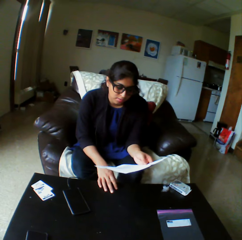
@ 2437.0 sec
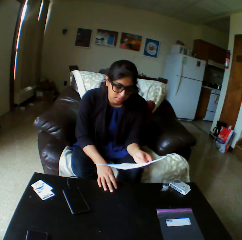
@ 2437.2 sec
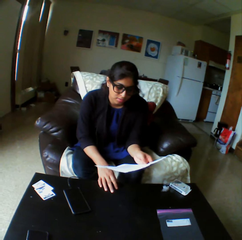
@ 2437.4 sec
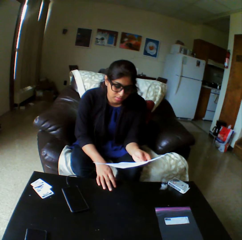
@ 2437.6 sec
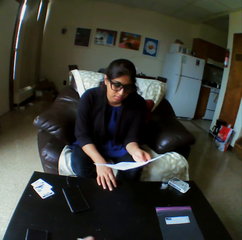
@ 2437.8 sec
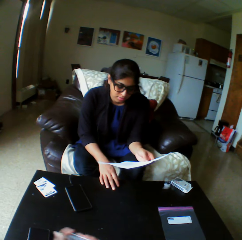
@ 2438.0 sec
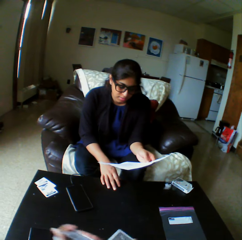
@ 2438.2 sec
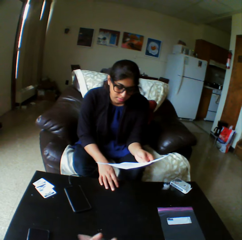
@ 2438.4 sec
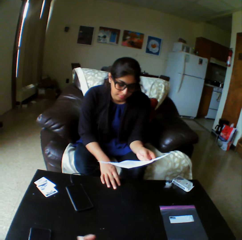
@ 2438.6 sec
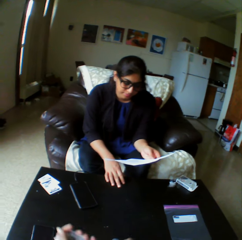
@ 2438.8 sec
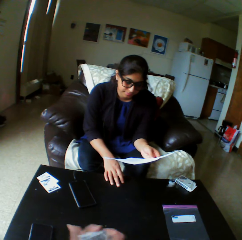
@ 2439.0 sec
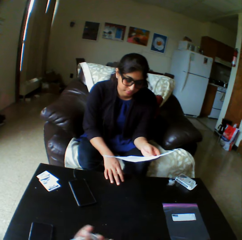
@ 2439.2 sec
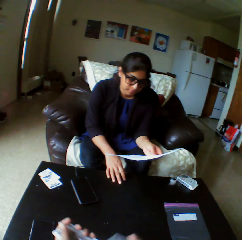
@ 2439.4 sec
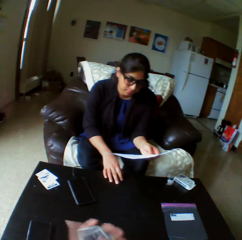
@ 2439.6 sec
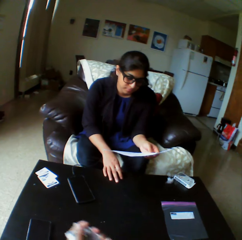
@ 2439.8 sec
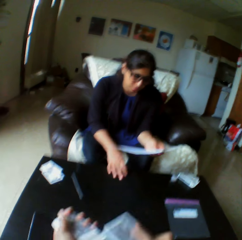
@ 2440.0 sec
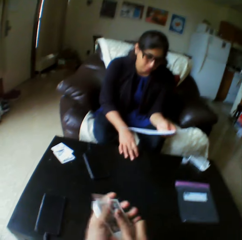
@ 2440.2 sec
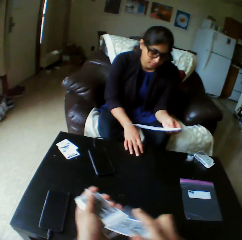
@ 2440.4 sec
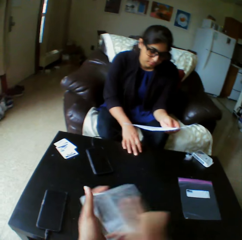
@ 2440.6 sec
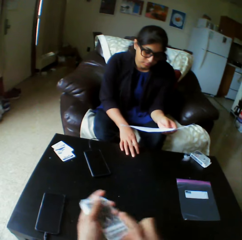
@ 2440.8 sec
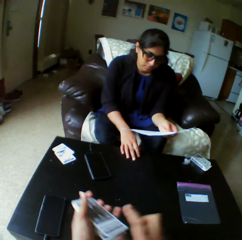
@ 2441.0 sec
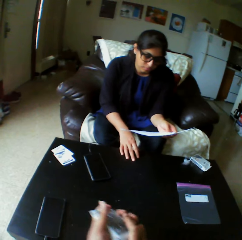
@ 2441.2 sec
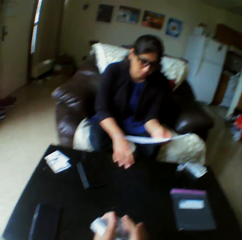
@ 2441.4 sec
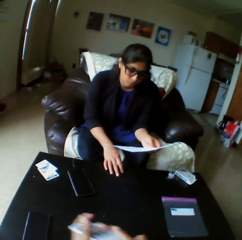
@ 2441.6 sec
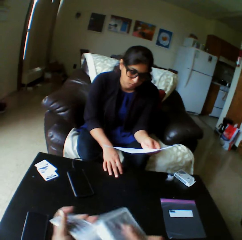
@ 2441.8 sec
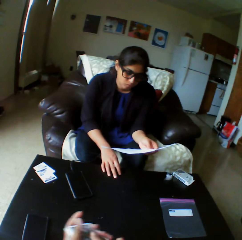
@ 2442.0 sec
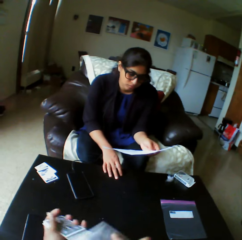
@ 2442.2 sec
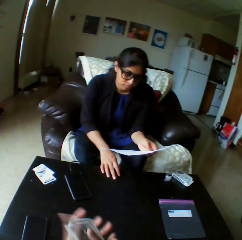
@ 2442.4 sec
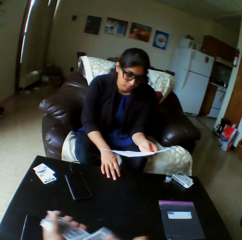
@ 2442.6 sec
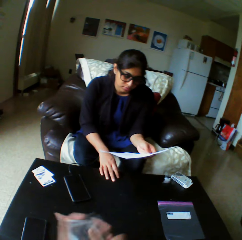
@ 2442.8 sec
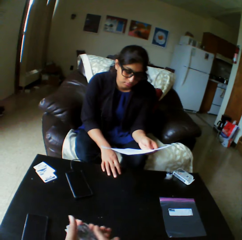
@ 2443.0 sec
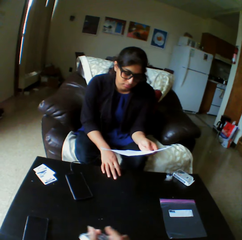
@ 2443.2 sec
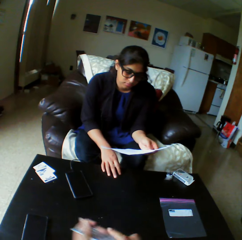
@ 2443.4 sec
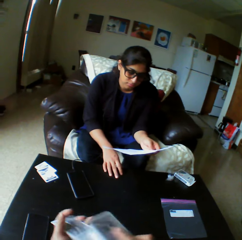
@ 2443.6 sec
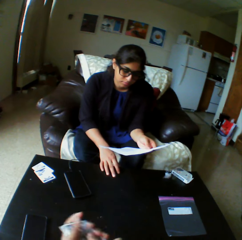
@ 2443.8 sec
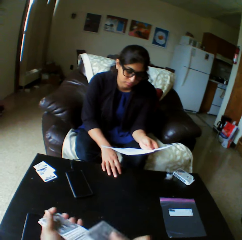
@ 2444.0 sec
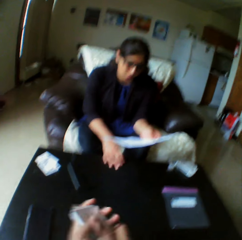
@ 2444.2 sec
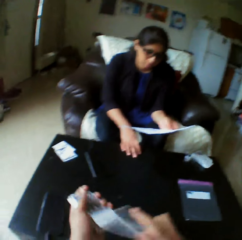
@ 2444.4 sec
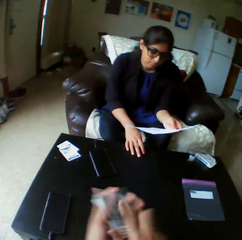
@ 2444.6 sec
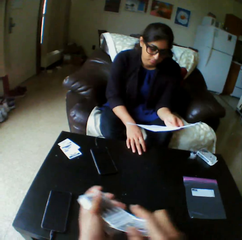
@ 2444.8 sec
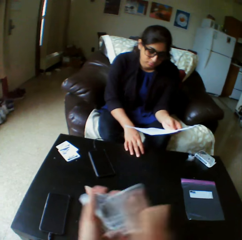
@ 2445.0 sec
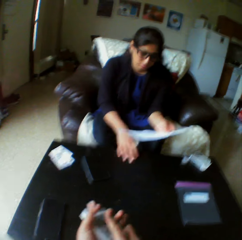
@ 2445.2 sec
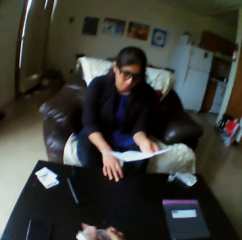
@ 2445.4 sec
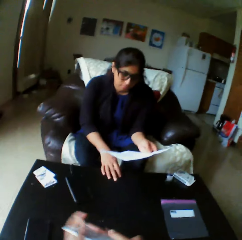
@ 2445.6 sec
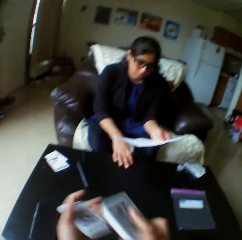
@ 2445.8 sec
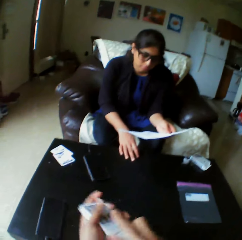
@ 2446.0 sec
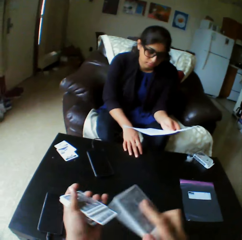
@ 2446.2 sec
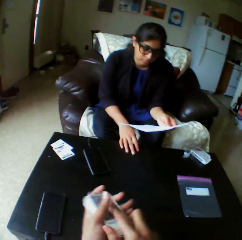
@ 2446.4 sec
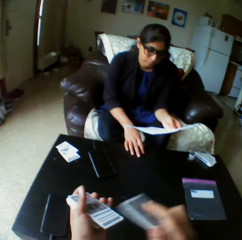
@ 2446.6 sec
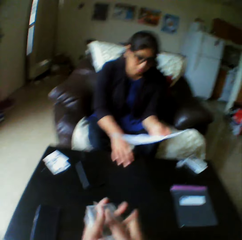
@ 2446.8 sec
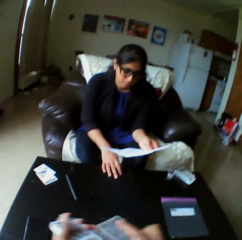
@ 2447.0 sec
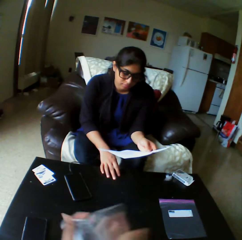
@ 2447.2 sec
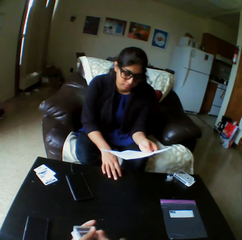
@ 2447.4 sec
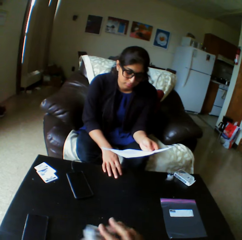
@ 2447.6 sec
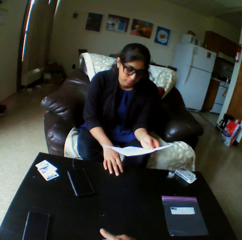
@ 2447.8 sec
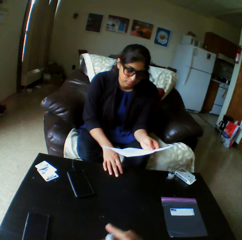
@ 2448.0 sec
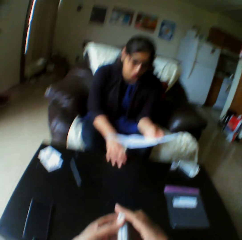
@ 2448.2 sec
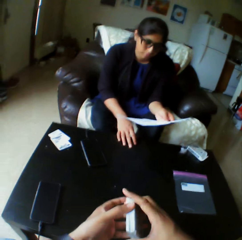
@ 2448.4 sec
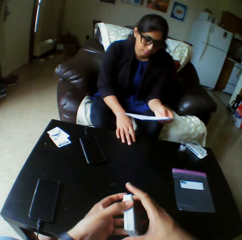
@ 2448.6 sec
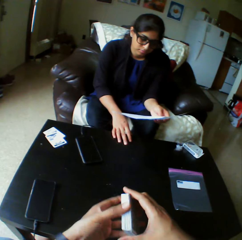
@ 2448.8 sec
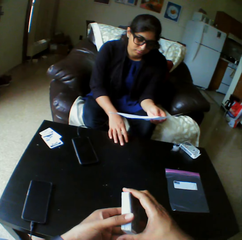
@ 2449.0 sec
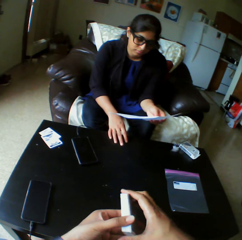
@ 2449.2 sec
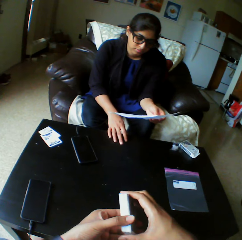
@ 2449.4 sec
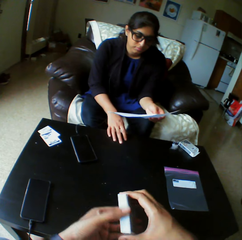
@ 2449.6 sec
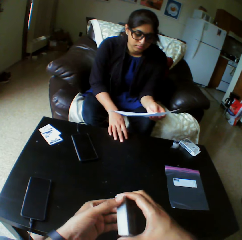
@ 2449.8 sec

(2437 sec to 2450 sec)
A lady nods her head. The camera wearer arranges the play cards. The lady reads on the piece of paper.

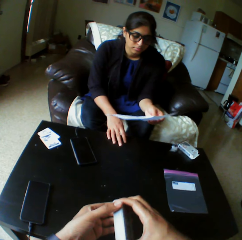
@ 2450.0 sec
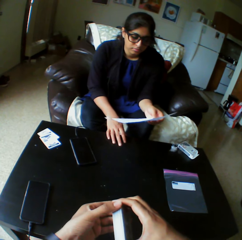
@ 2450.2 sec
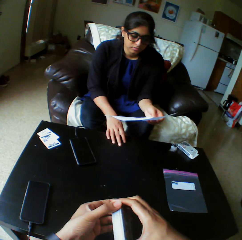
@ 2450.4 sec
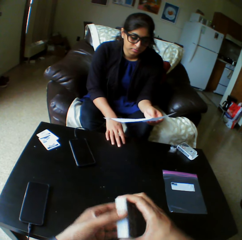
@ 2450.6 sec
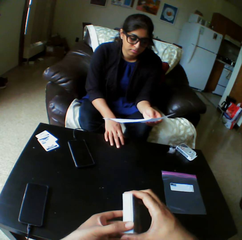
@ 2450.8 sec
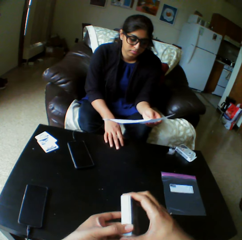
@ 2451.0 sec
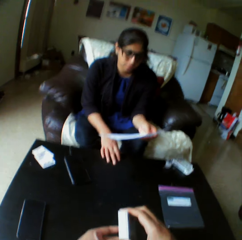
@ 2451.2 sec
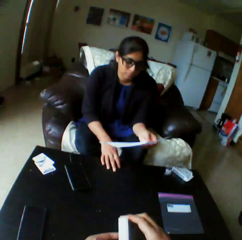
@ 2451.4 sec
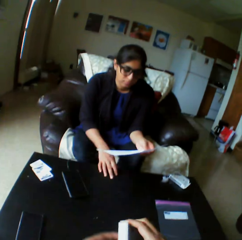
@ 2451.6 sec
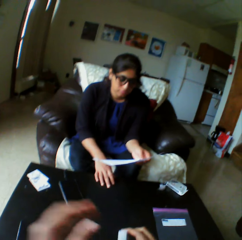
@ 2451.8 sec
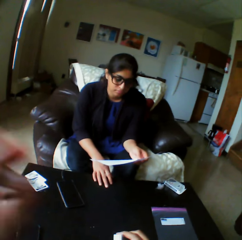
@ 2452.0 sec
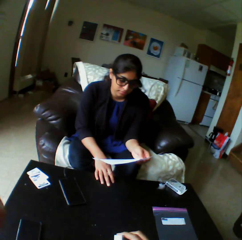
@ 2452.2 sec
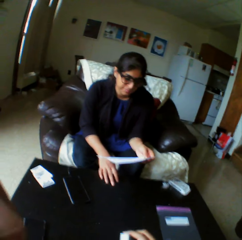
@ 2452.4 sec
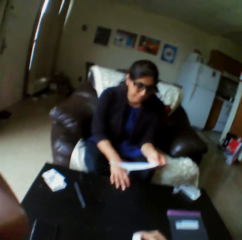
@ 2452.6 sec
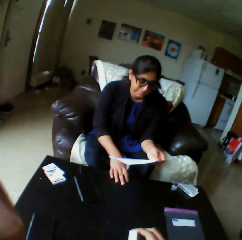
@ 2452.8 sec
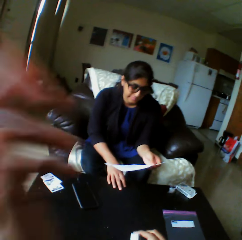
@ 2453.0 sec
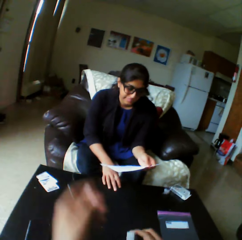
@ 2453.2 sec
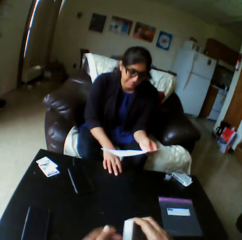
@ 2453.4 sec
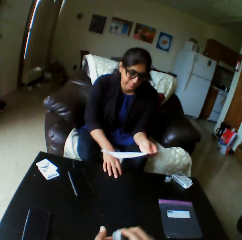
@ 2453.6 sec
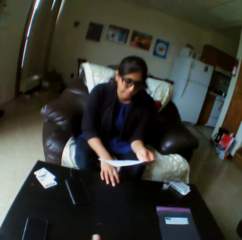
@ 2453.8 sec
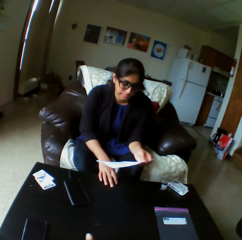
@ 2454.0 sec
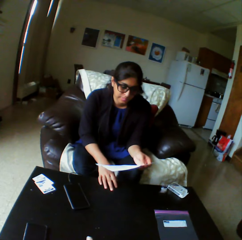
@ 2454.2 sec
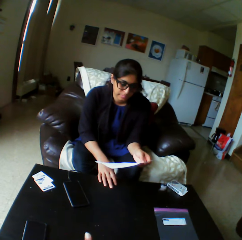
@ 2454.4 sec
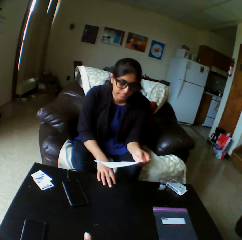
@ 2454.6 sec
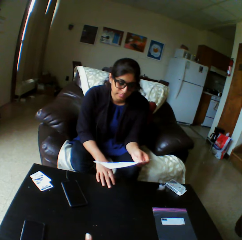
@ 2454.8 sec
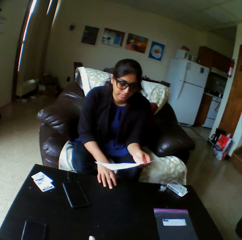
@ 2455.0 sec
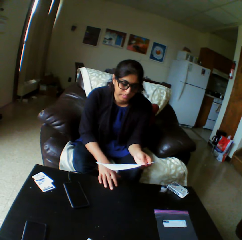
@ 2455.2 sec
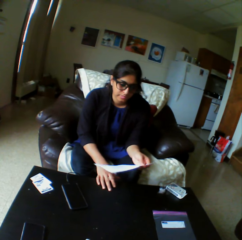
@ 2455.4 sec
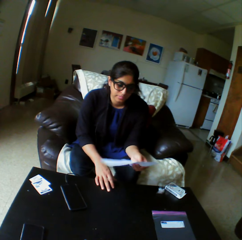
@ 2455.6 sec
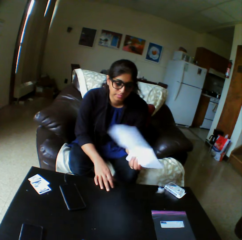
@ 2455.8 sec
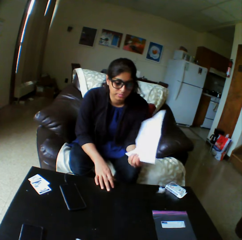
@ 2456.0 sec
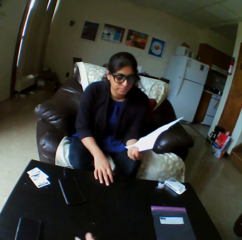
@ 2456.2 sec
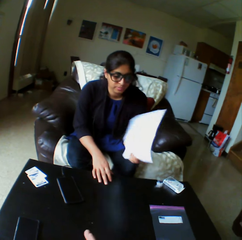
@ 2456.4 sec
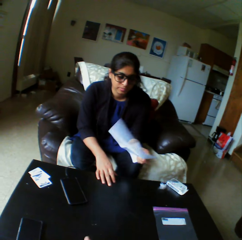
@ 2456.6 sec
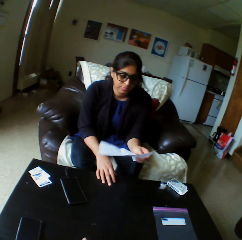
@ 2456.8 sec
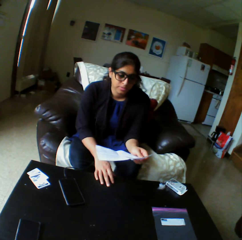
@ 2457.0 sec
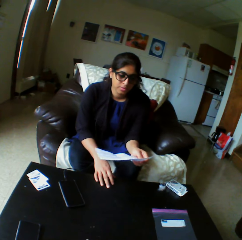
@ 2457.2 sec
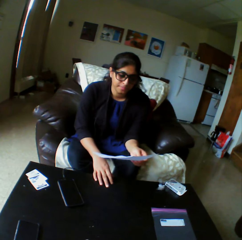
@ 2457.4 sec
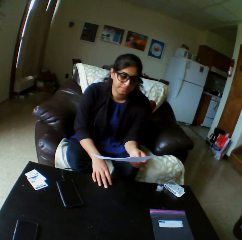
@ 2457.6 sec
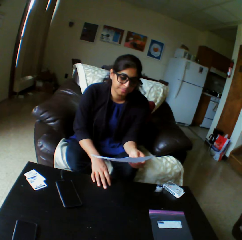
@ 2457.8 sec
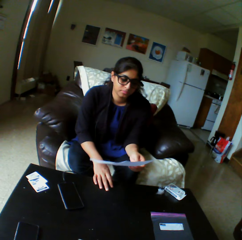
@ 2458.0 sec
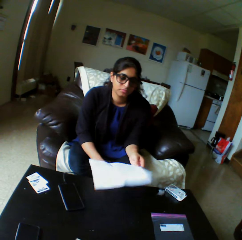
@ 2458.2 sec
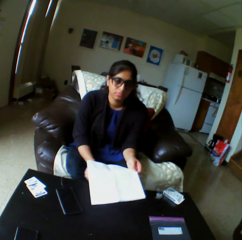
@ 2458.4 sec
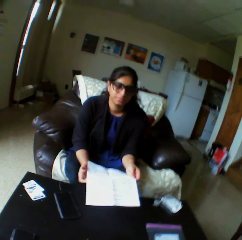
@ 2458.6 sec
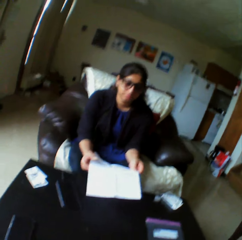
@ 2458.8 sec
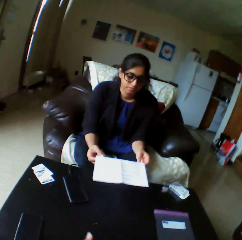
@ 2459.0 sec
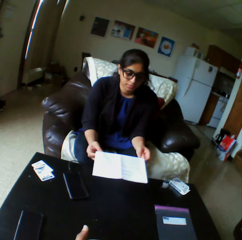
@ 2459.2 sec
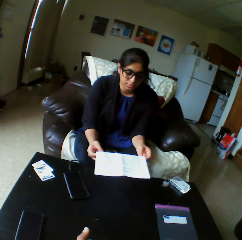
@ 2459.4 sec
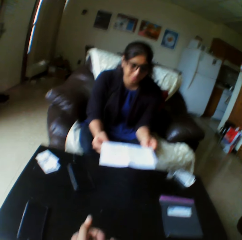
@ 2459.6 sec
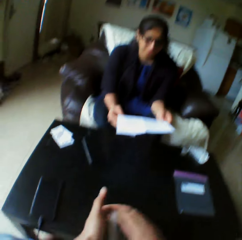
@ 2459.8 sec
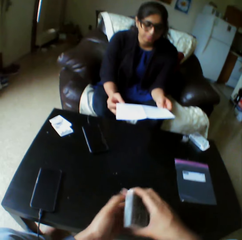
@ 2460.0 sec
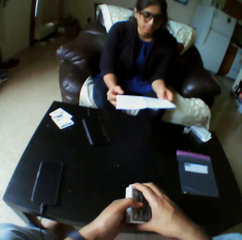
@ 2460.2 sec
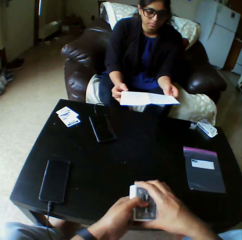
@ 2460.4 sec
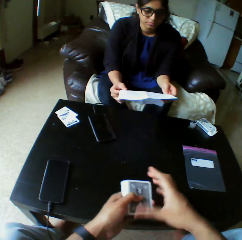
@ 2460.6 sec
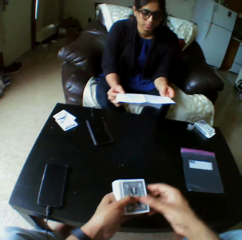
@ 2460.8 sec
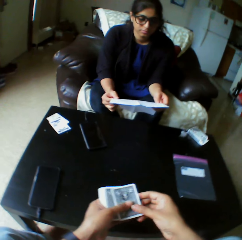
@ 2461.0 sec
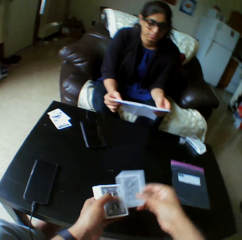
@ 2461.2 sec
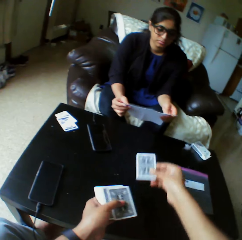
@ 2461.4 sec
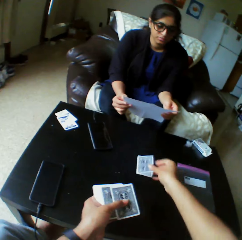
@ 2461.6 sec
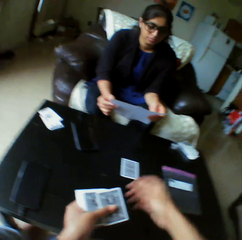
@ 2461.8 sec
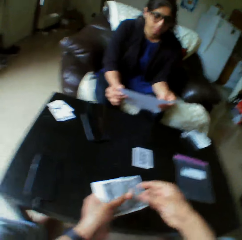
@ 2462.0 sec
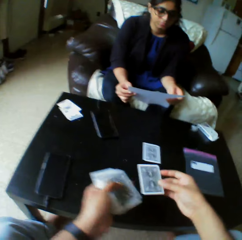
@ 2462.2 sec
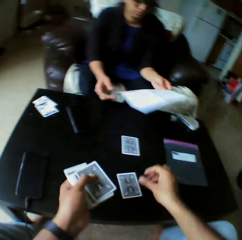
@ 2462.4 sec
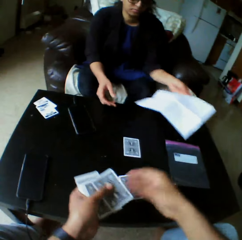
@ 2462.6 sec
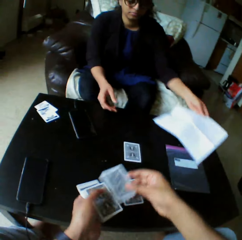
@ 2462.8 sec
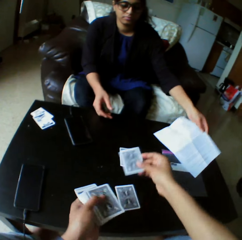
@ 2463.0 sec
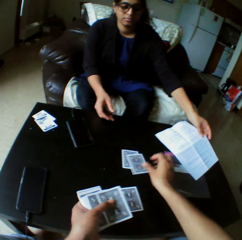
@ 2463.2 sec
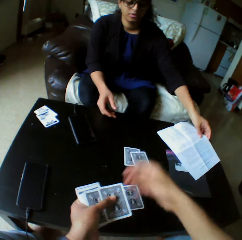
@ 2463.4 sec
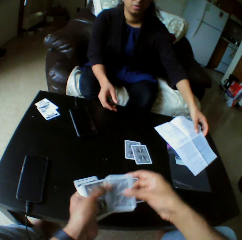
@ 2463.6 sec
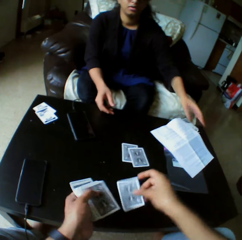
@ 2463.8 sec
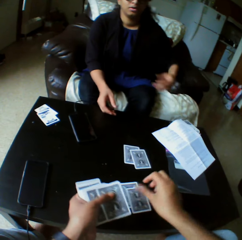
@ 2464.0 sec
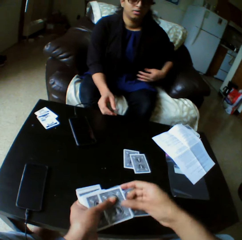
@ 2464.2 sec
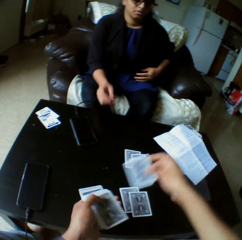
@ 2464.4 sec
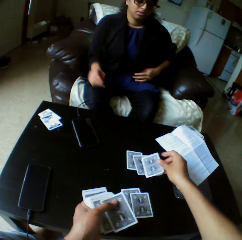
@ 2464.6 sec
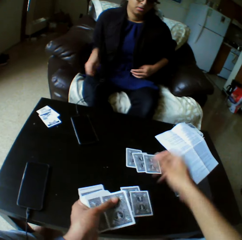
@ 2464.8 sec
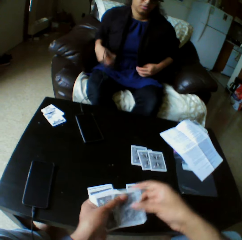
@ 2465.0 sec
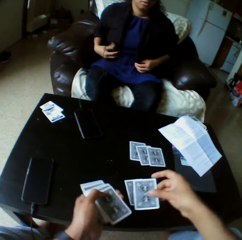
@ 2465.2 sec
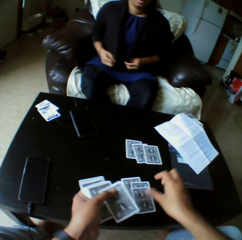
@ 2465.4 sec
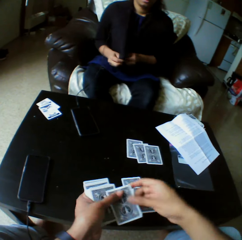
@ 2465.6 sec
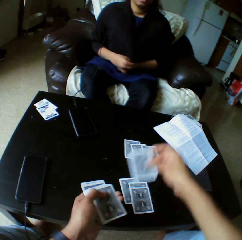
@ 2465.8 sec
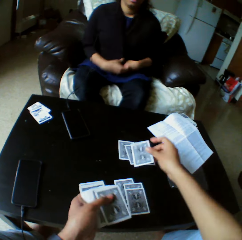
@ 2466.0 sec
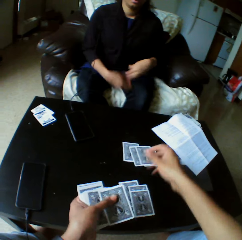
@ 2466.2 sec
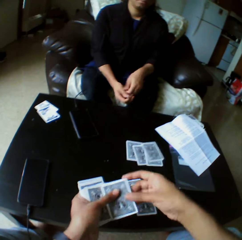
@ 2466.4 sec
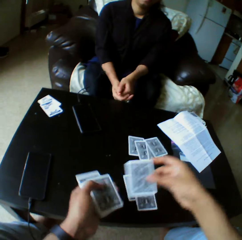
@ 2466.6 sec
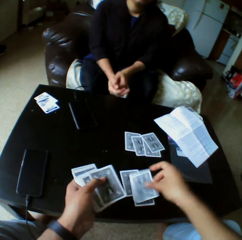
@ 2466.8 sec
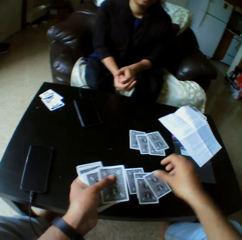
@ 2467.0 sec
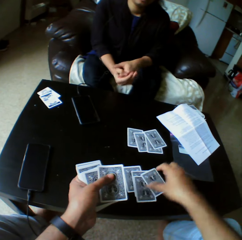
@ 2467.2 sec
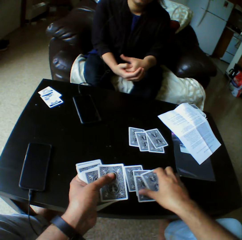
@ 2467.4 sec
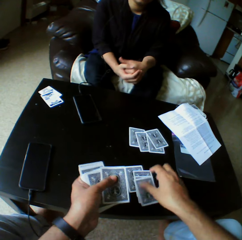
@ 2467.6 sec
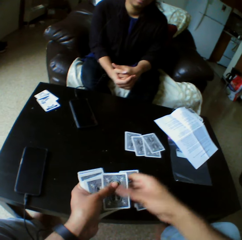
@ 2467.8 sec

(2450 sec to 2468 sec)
The camera wearer touches the face. He raises his hand to something. He speaks to a lady. He holds the cards with both hands. The lady flips the sheet of paper with the left hand. The lady holds the sheet of paper with both hands. The camera wearer drops the cards on the table with the right hand. He distributes the cards on the table. The lady drops the sheet of paper on the table with the left hand. The lady adjusts her sweater.
